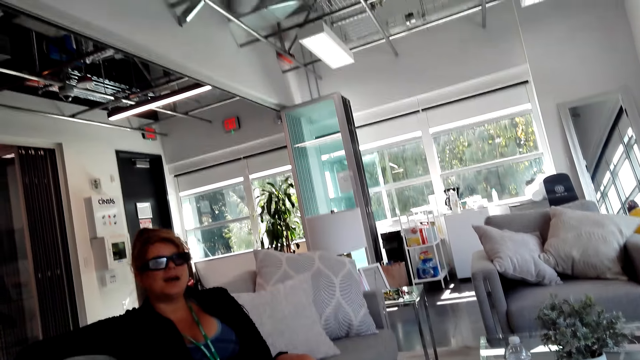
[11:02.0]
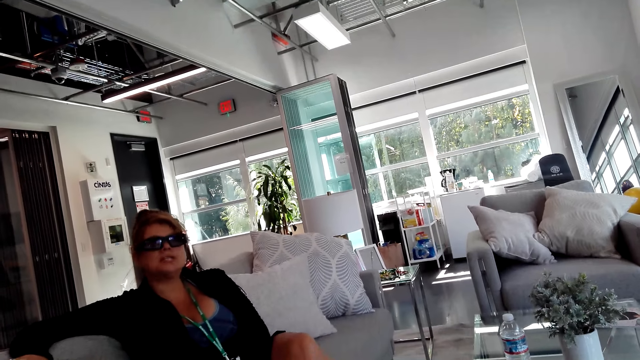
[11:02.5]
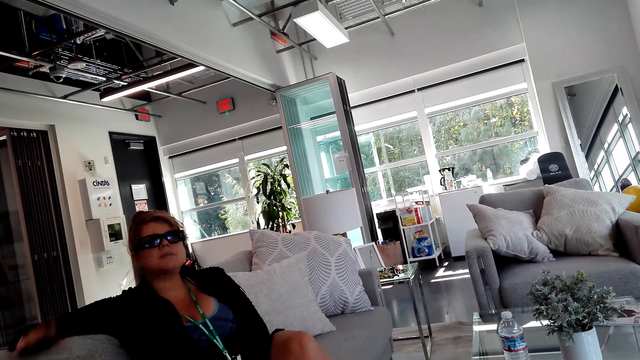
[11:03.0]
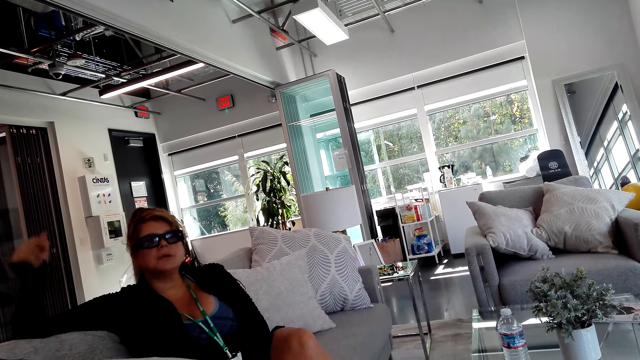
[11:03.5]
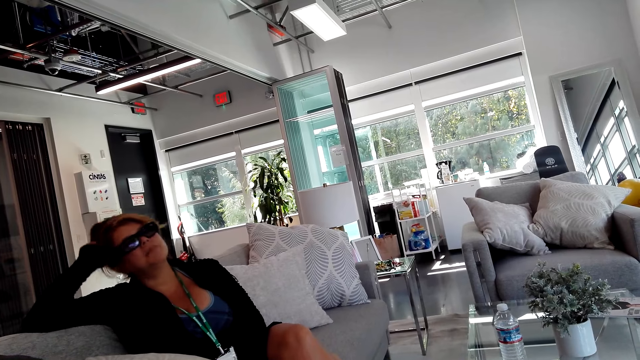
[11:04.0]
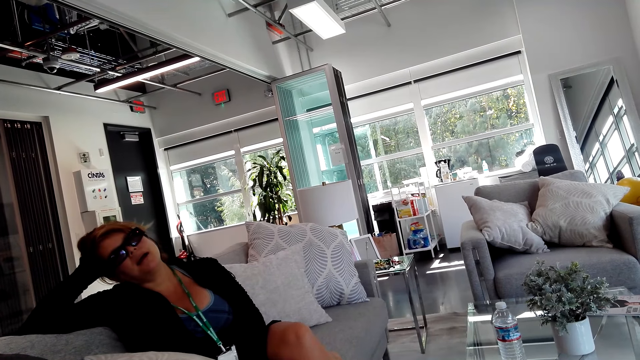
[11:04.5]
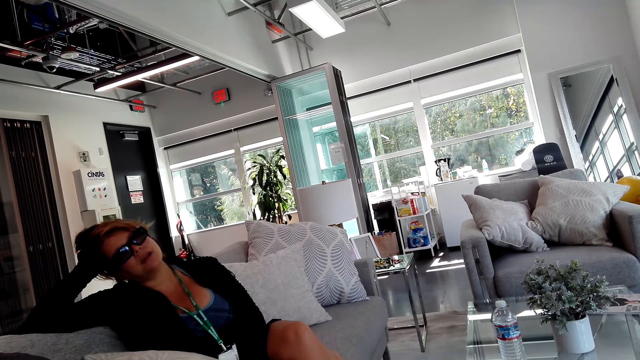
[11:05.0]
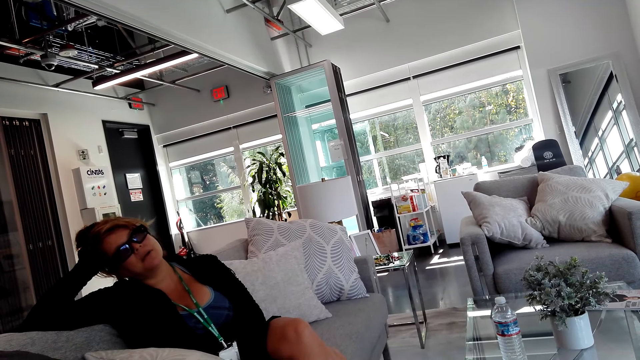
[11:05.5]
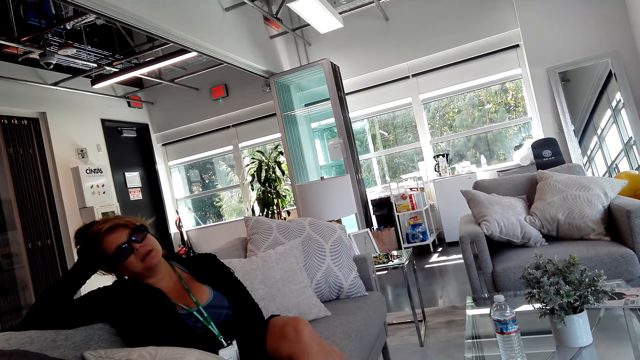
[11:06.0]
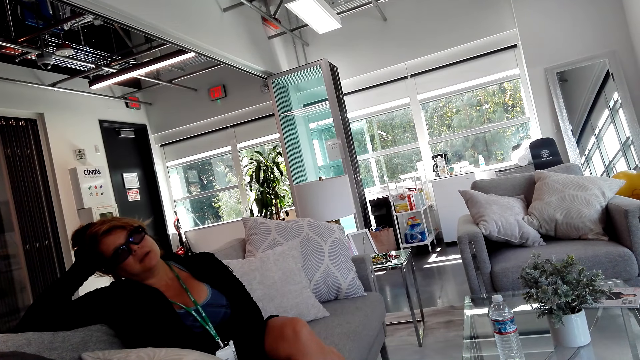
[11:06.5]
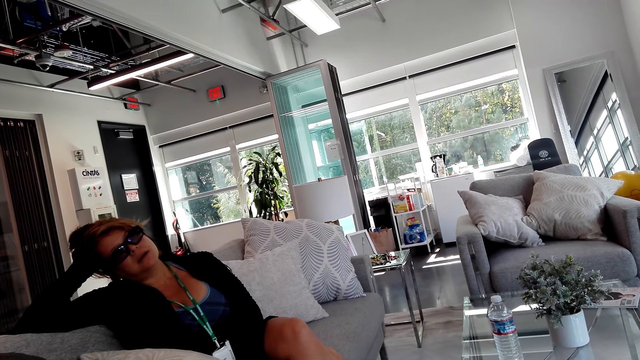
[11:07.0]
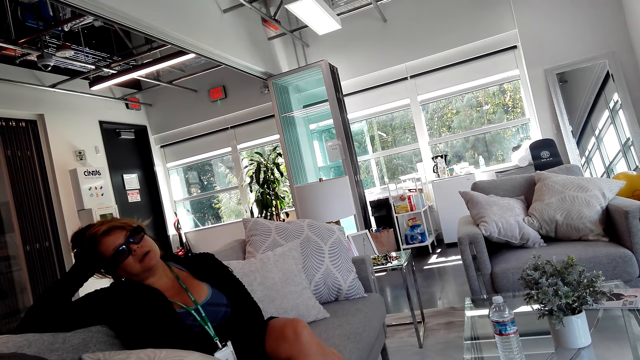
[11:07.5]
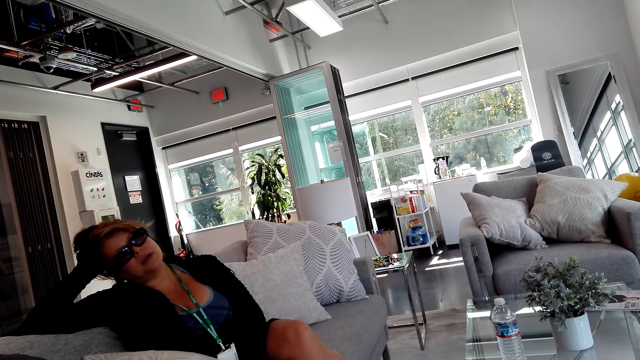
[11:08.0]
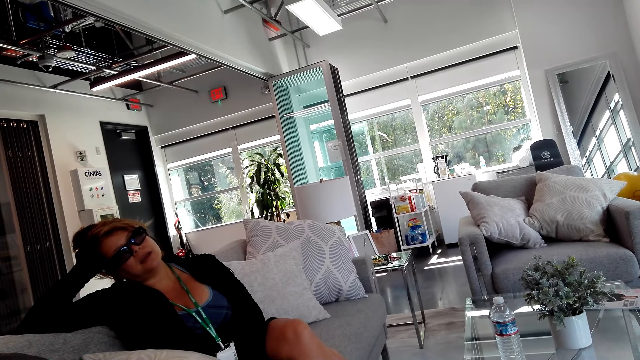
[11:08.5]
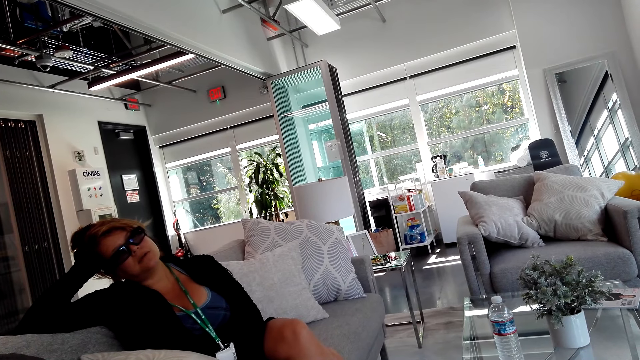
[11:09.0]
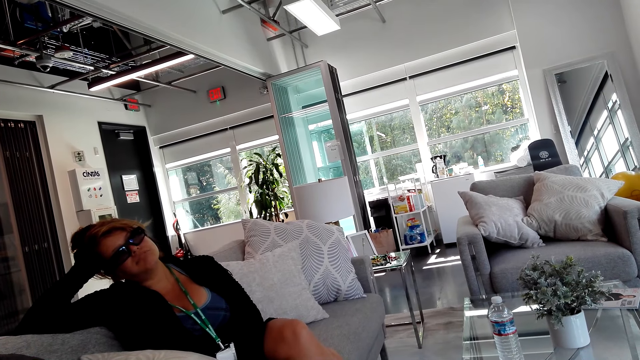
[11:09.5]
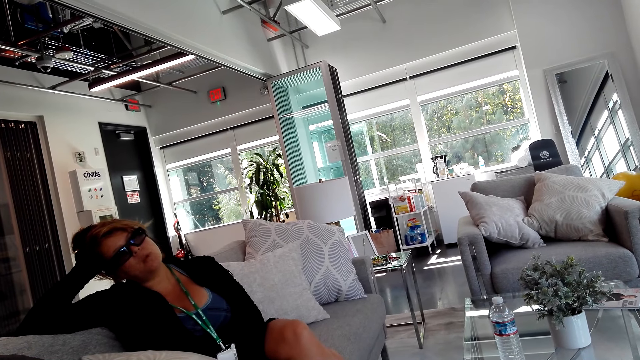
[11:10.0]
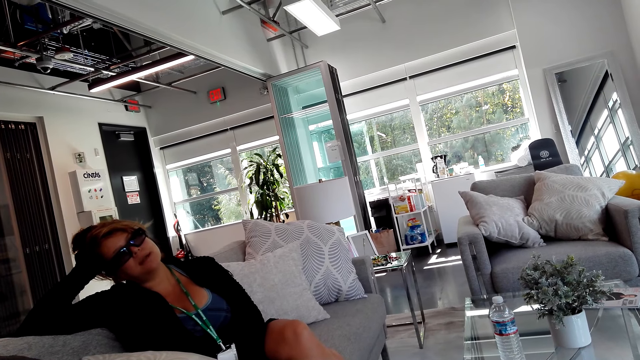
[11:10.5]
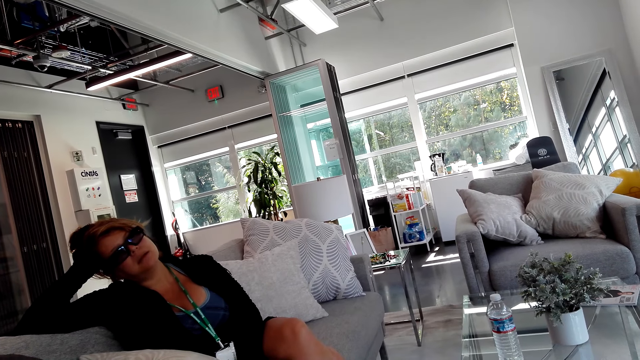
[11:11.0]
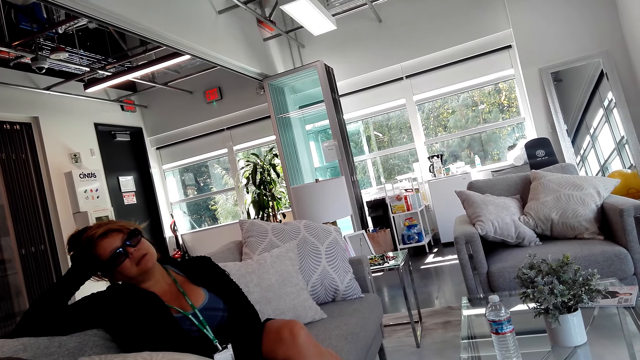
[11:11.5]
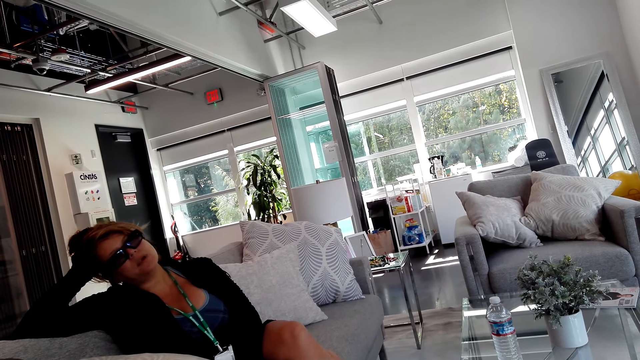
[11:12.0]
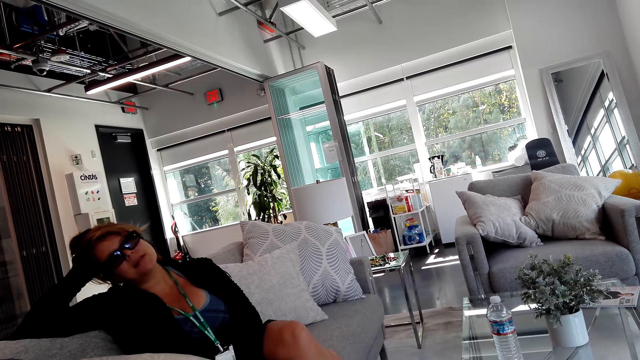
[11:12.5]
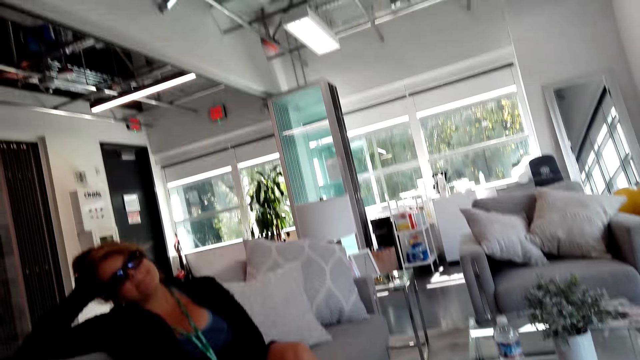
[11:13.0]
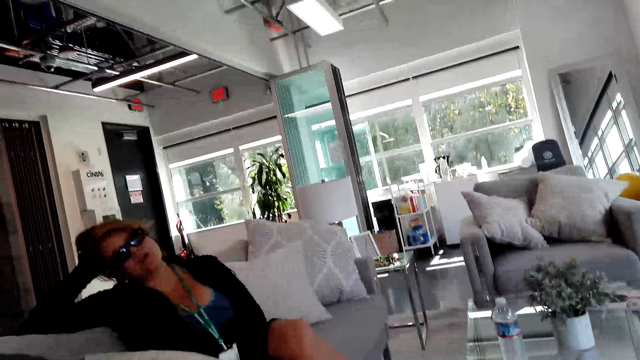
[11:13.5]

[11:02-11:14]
The girl leans on a chair.

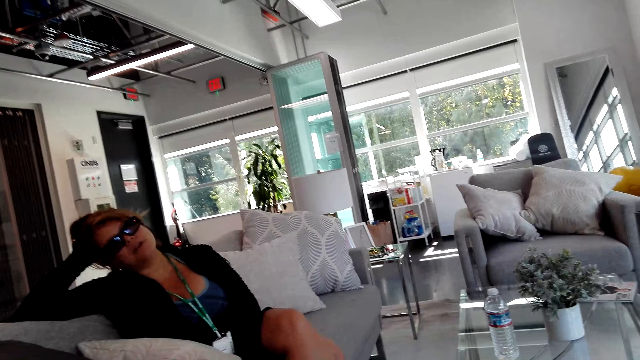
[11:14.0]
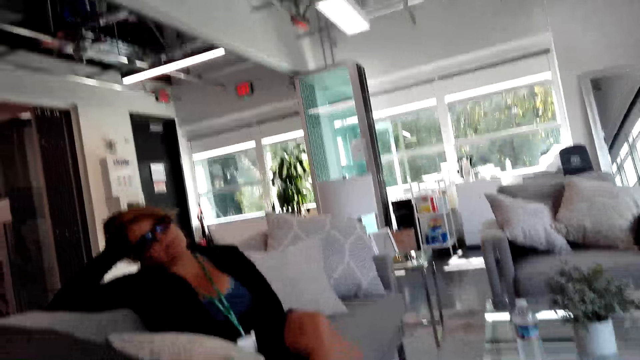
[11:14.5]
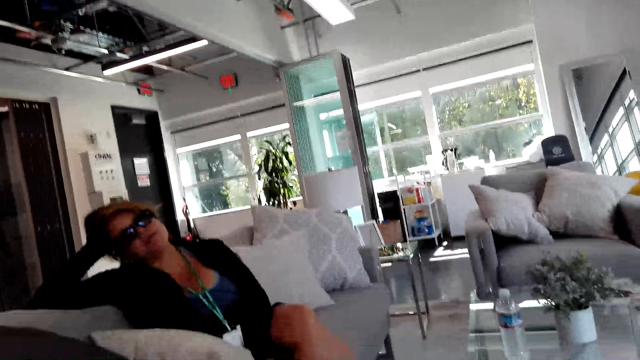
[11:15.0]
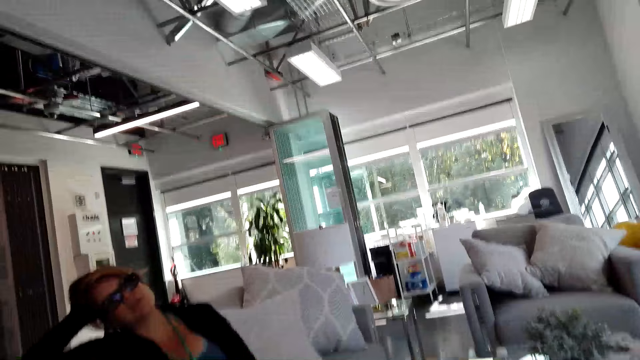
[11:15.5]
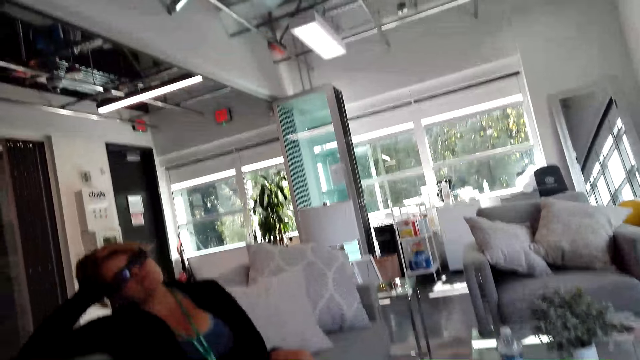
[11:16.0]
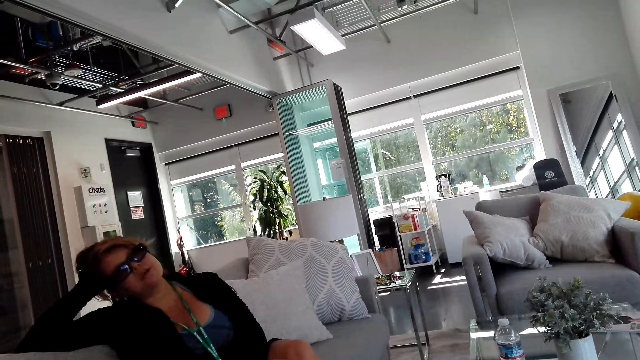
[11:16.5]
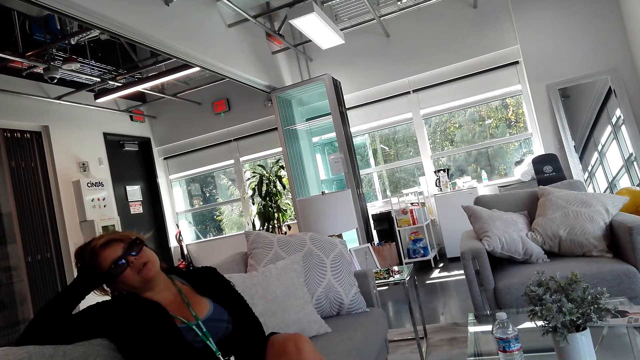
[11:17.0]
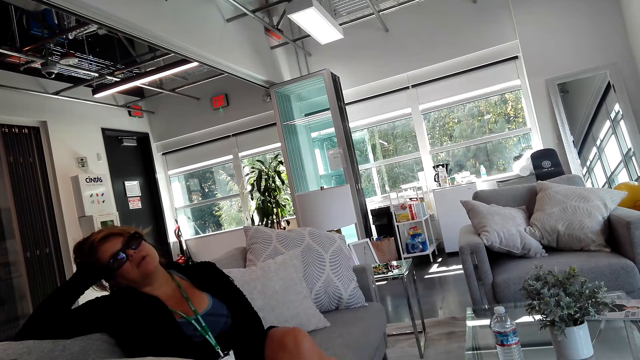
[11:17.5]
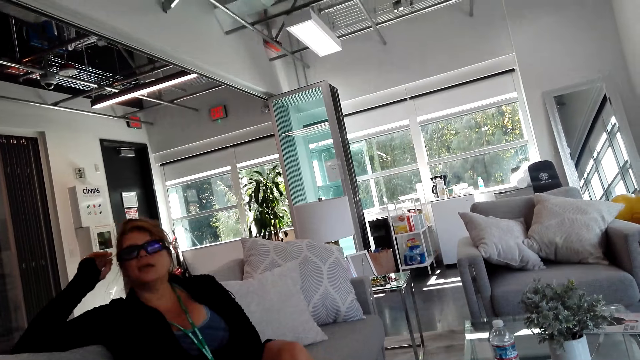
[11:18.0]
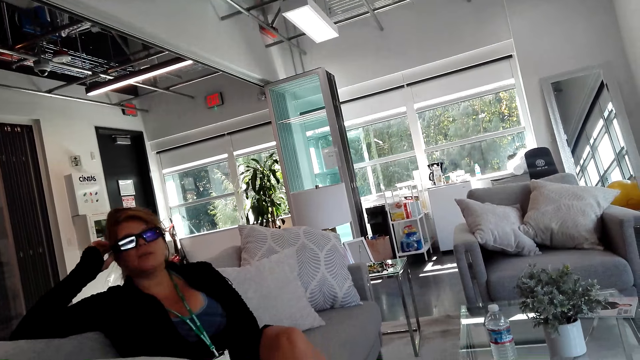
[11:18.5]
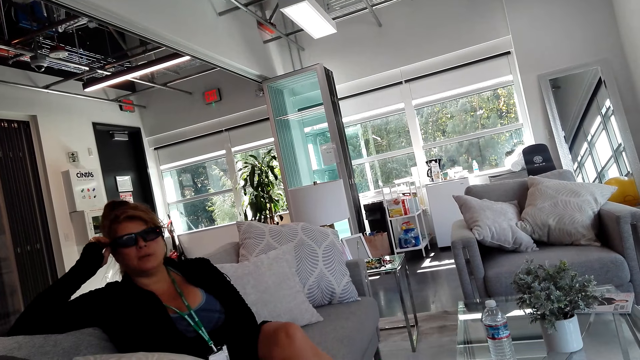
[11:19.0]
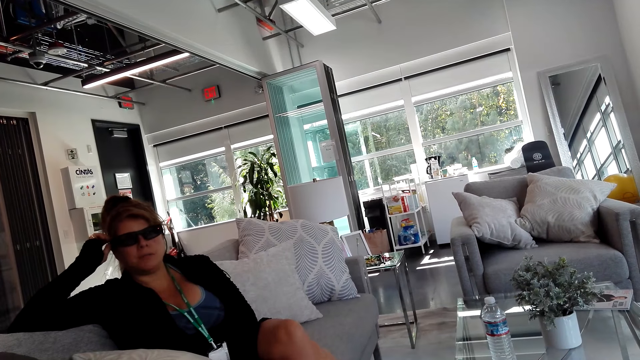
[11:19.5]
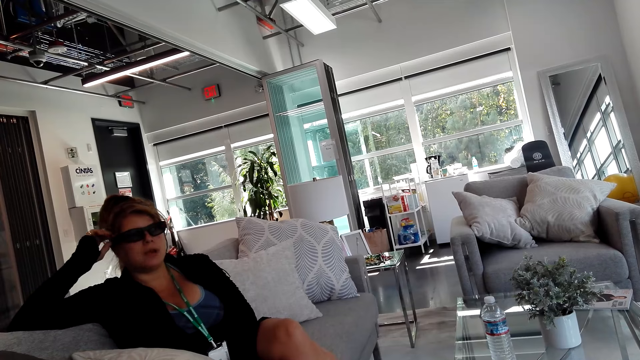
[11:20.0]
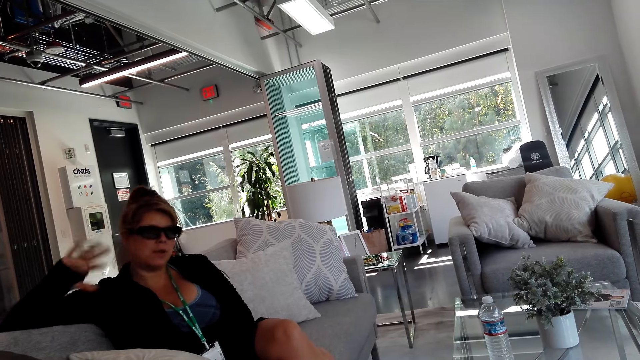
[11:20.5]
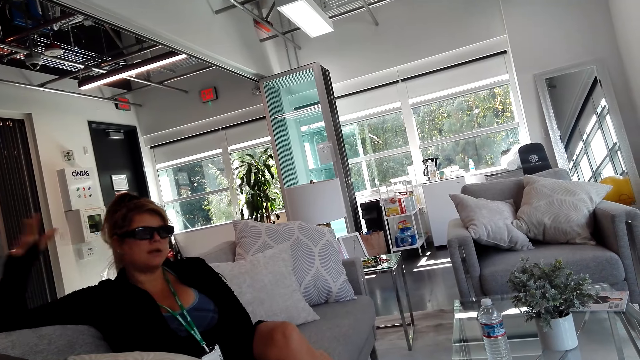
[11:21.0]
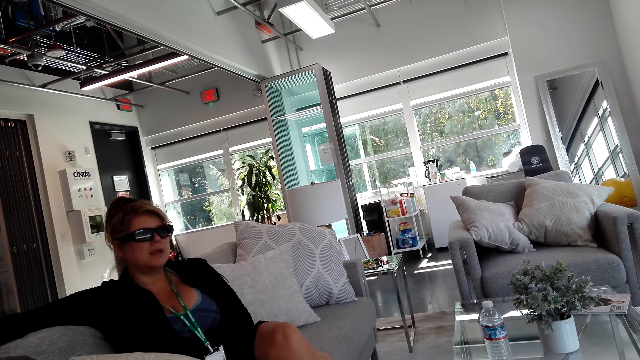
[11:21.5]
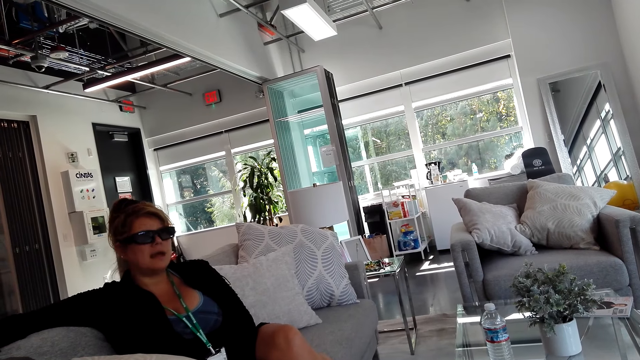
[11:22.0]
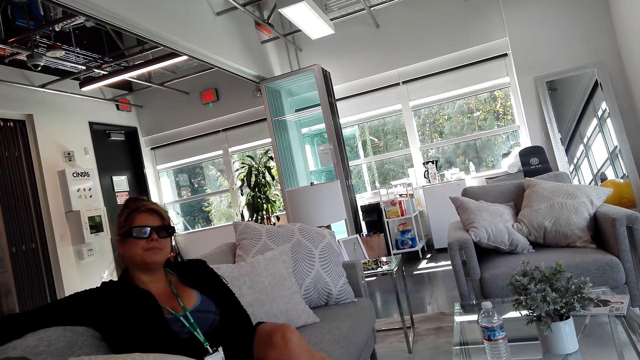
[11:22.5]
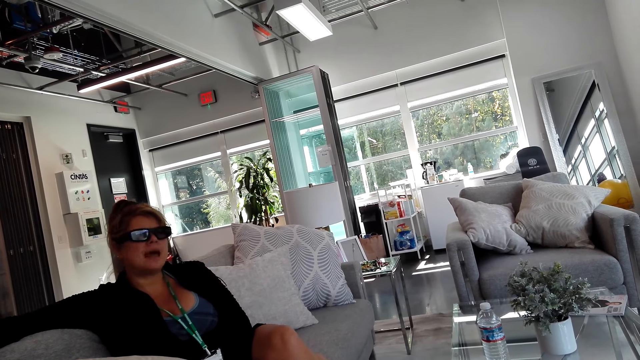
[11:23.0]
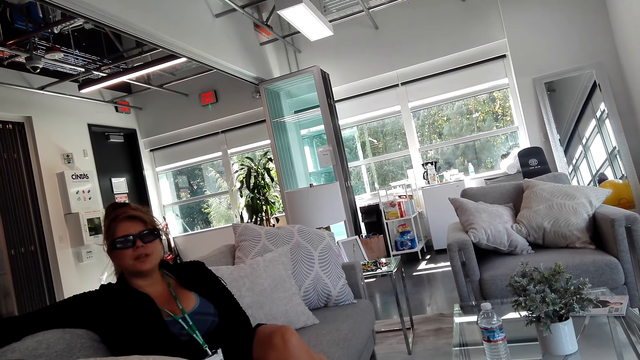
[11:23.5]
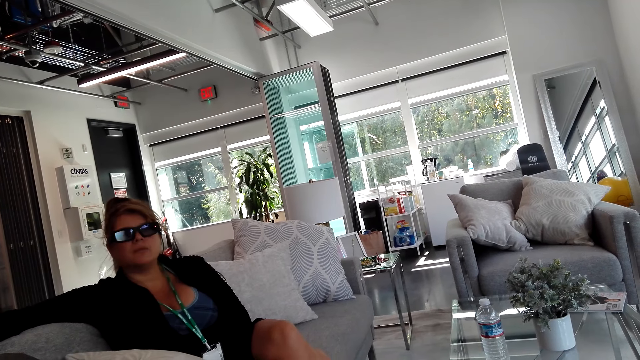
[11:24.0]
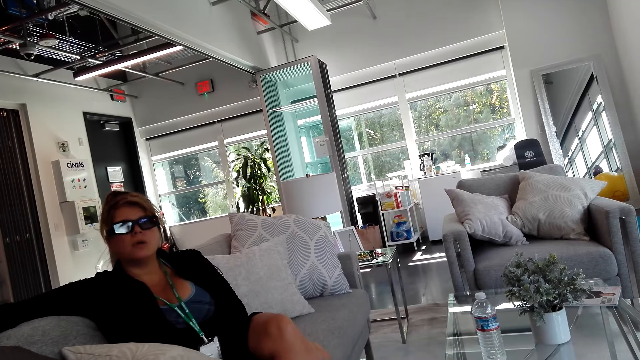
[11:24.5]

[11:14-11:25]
The girl touches the glasses.
